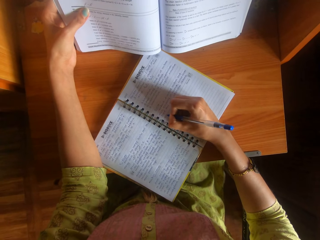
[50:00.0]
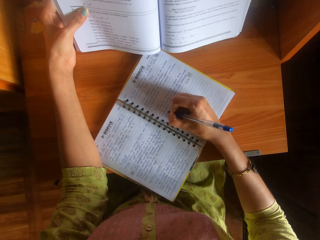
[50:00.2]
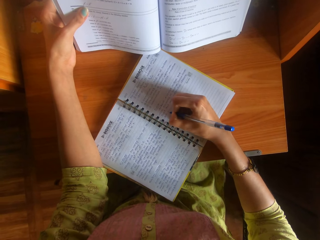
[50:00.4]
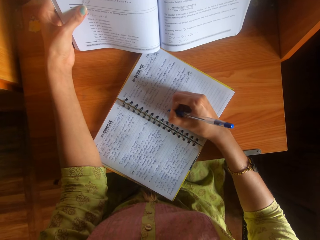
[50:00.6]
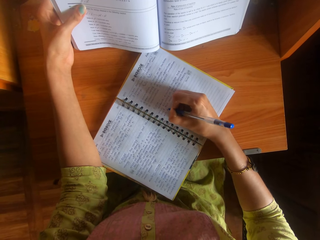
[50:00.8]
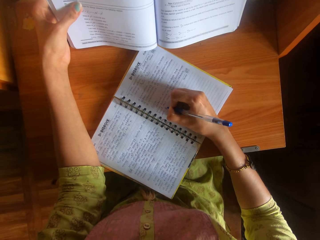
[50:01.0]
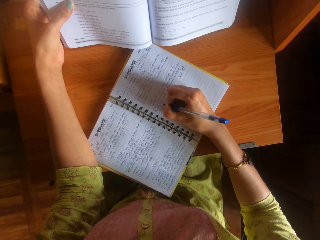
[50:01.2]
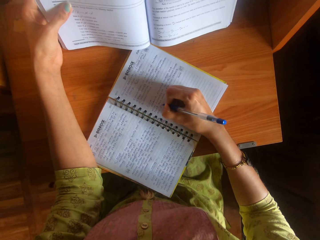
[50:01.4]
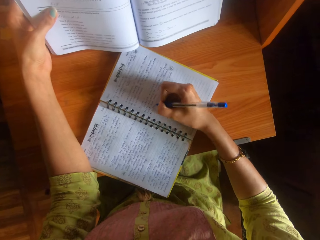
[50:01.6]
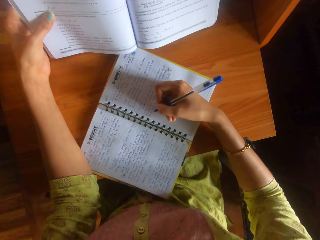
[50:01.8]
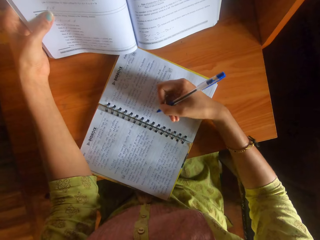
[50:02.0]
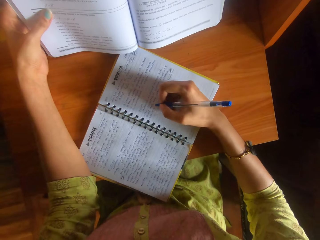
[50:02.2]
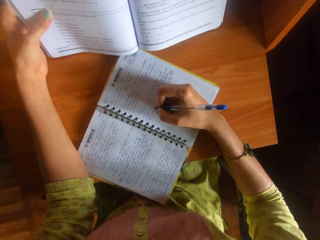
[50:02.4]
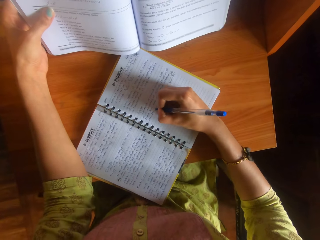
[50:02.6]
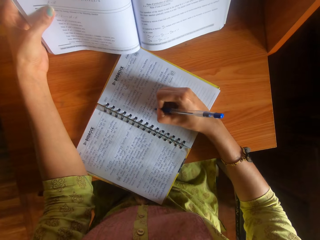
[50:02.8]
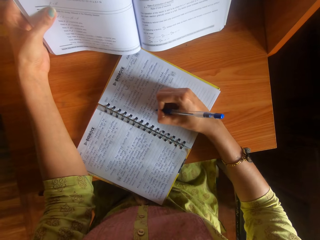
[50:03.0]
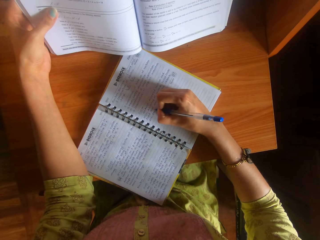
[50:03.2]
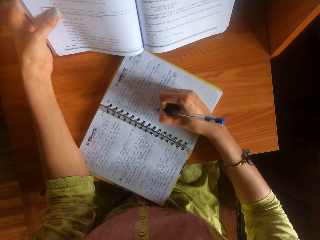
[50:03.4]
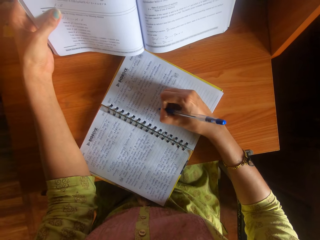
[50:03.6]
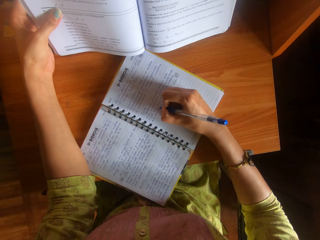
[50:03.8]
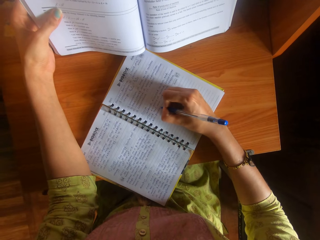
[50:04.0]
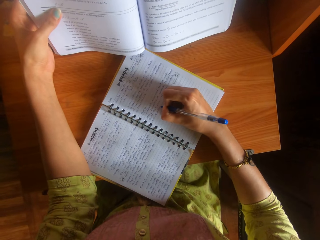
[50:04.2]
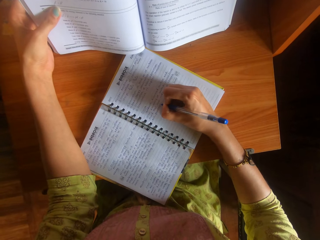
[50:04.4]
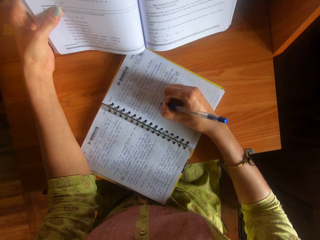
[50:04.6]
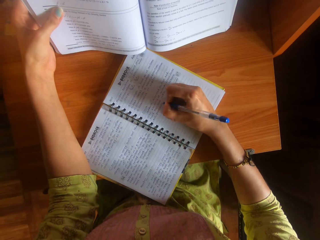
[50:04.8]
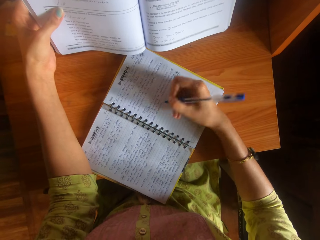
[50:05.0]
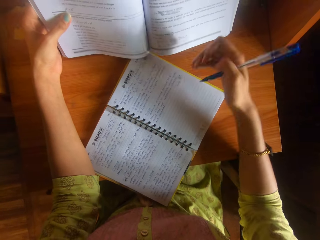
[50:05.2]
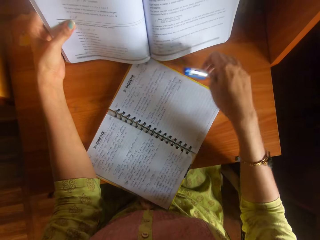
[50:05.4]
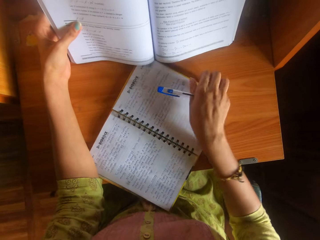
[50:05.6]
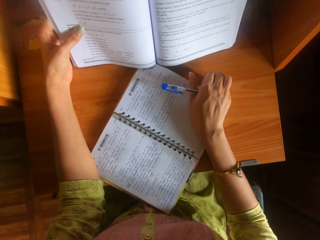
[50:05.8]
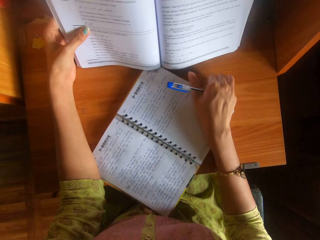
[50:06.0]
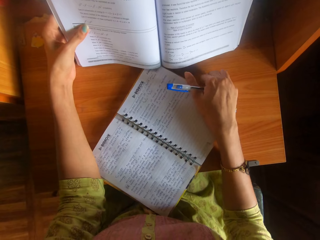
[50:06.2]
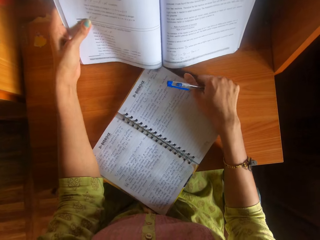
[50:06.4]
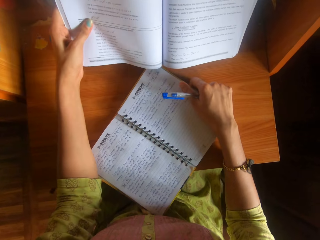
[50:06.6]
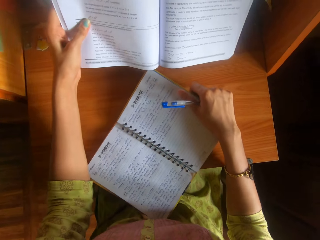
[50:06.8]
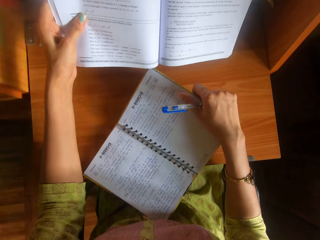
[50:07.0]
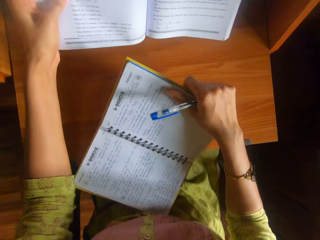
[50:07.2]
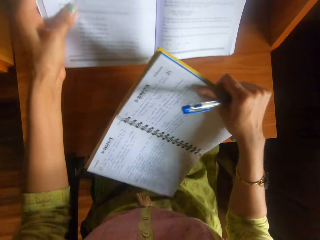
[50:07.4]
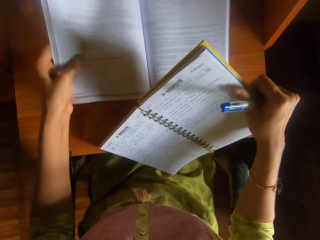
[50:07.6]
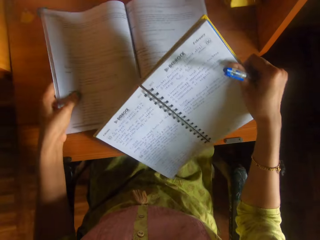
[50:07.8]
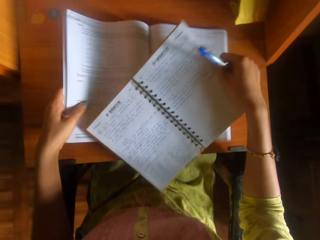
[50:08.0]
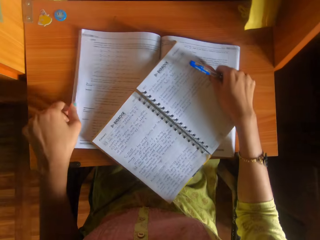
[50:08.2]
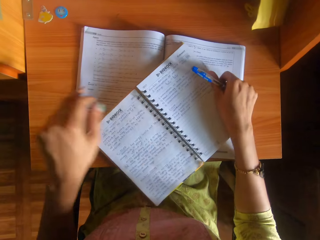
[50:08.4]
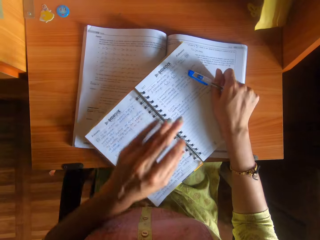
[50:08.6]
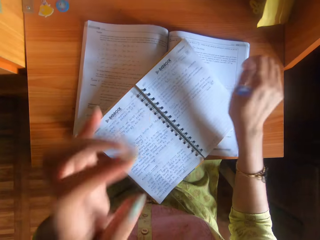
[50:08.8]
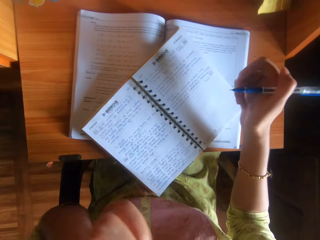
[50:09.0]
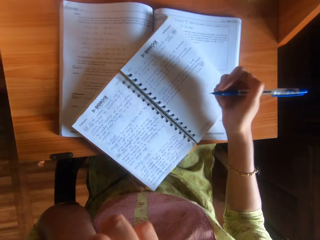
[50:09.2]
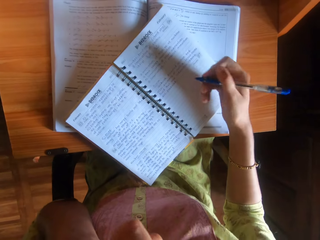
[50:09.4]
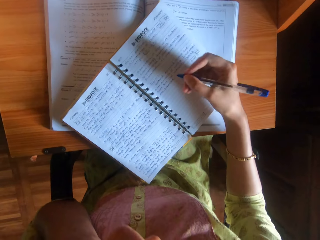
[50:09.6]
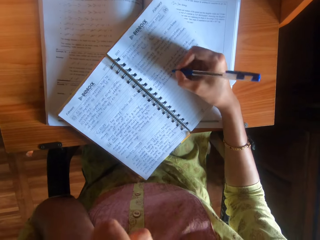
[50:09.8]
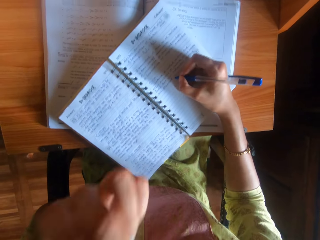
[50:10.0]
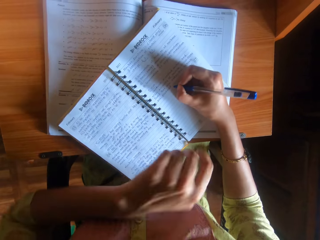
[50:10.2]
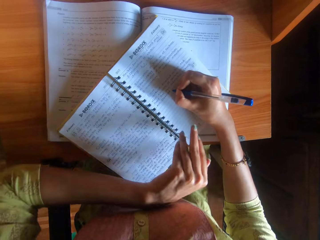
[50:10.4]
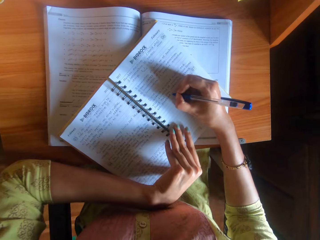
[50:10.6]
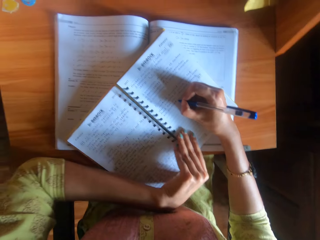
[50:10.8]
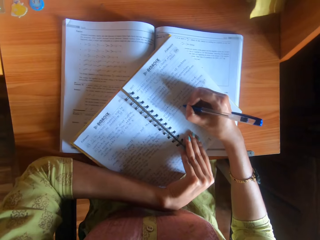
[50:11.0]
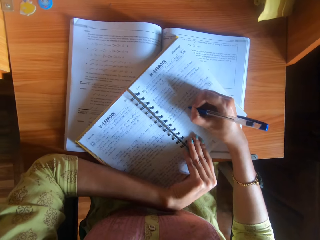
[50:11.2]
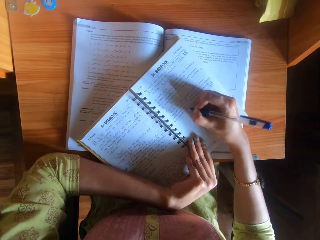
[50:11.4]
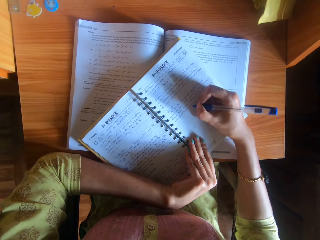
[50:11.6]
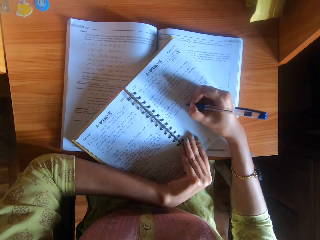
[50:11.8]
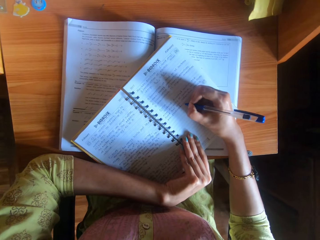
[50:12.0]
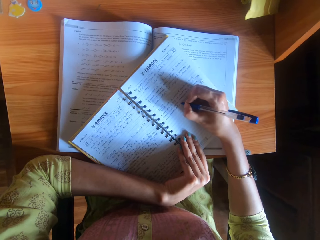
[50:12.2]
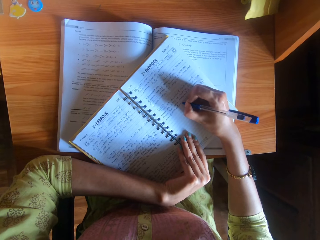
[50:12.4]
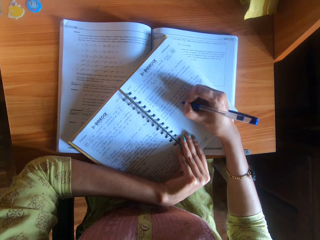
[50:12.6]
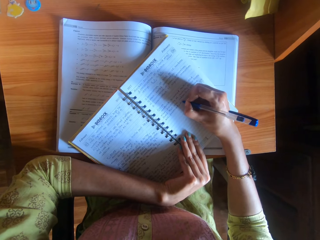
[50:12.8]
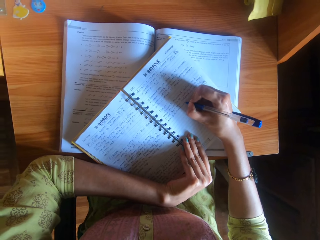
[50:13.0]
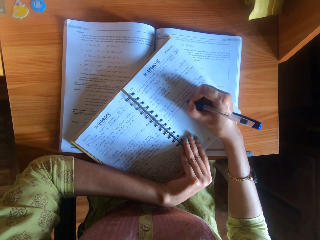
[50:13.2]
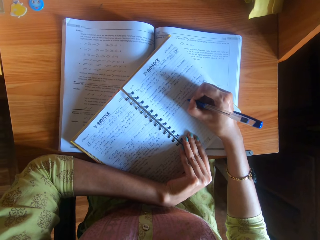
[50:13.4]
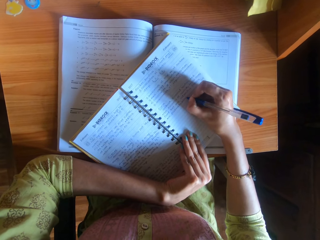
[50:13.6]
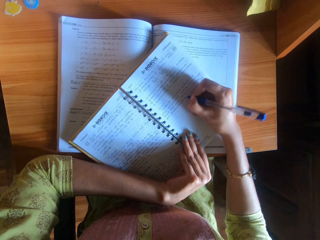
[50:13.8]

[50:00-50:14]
The camera wearer moves the hand on the book. She writes the book. She holds the book with her right hand. She picks the book from the desk with her right hand. She picks the book from the desk with her left hand. She drops the book on the desk with her left hand. She adjusts the book on the table. She drops the book in her right hand on the book on the desk. She moves the left hand to the mouth. She holds the book with her left hand. She writes on the book with the pen in her right hand.

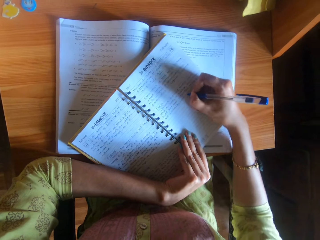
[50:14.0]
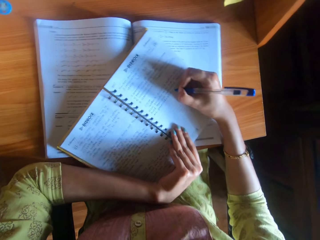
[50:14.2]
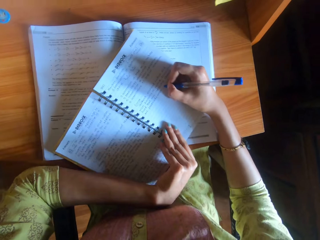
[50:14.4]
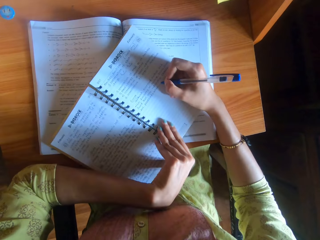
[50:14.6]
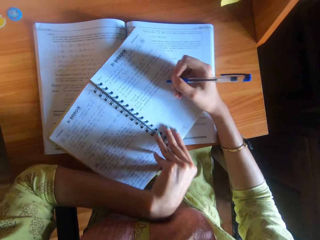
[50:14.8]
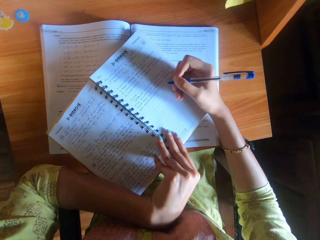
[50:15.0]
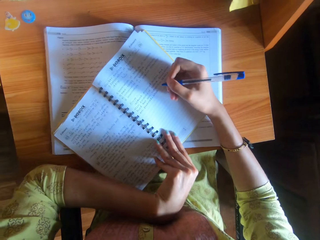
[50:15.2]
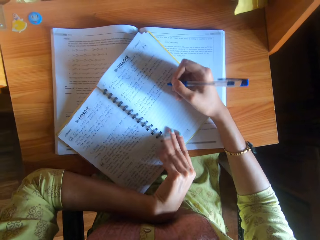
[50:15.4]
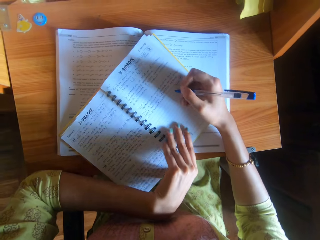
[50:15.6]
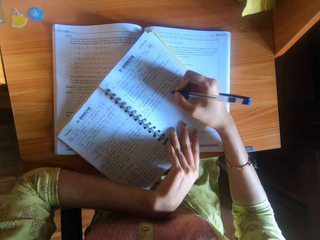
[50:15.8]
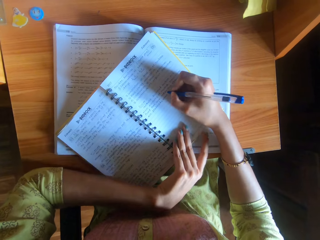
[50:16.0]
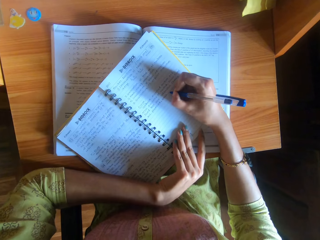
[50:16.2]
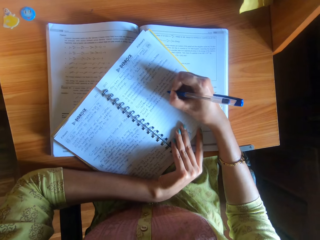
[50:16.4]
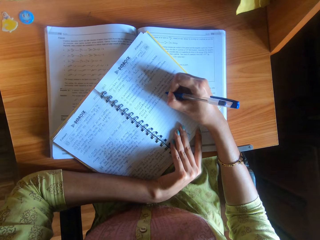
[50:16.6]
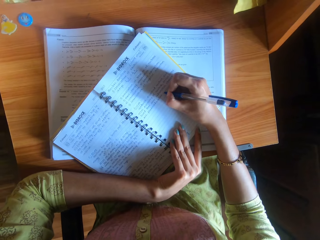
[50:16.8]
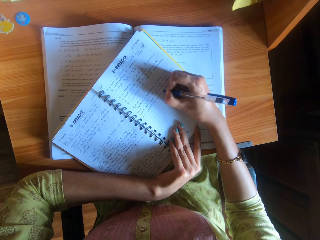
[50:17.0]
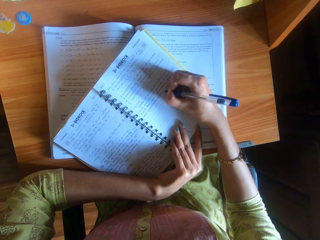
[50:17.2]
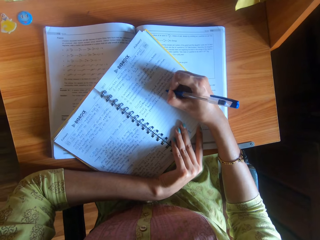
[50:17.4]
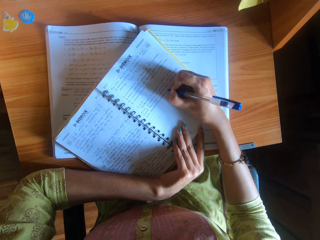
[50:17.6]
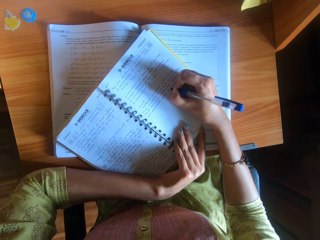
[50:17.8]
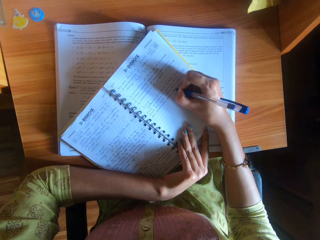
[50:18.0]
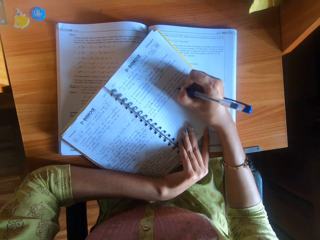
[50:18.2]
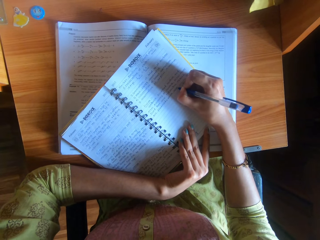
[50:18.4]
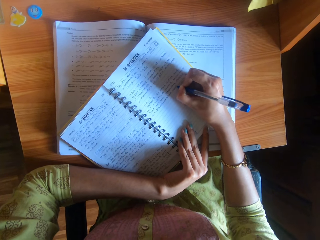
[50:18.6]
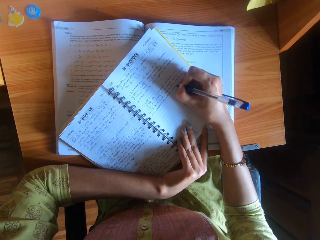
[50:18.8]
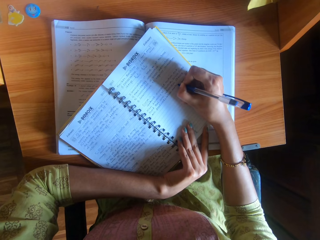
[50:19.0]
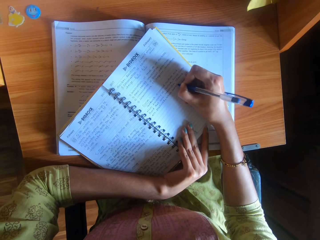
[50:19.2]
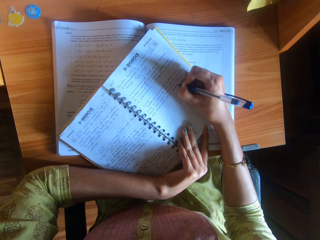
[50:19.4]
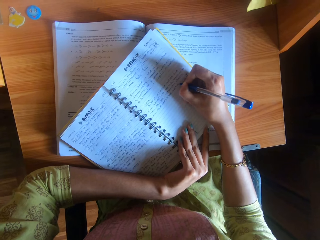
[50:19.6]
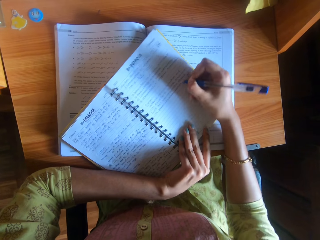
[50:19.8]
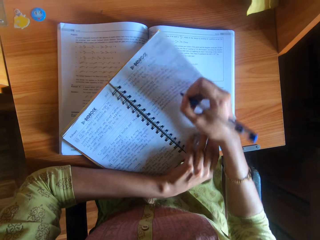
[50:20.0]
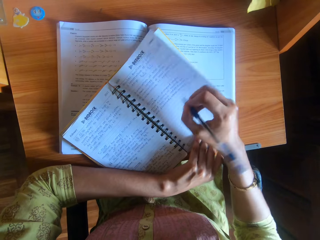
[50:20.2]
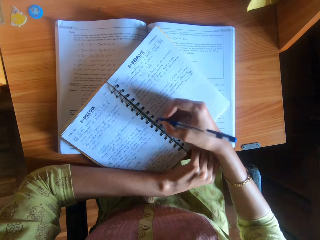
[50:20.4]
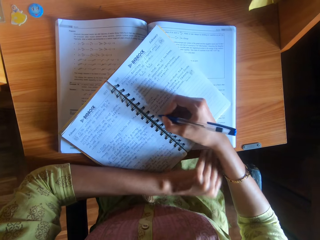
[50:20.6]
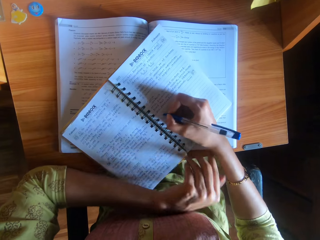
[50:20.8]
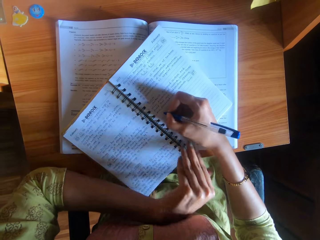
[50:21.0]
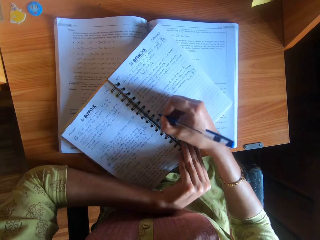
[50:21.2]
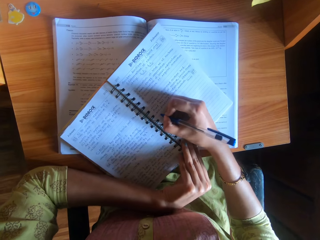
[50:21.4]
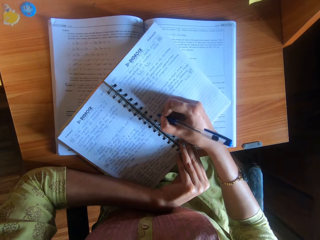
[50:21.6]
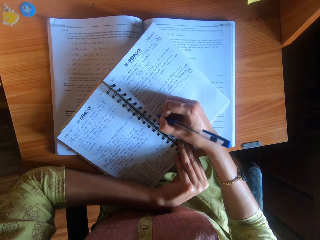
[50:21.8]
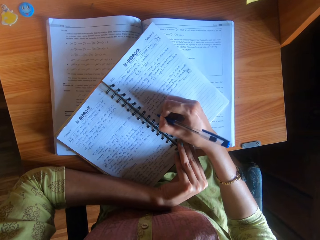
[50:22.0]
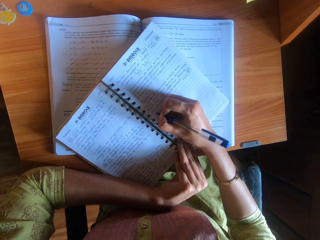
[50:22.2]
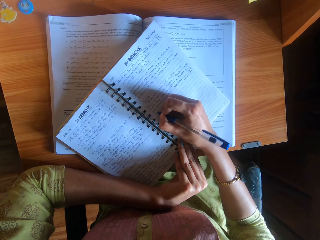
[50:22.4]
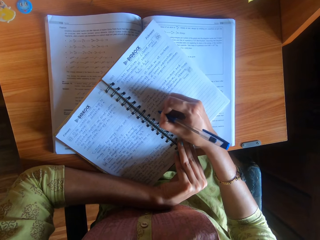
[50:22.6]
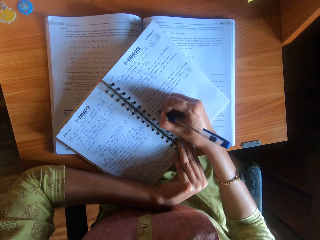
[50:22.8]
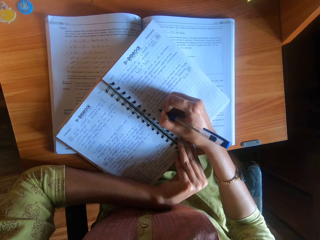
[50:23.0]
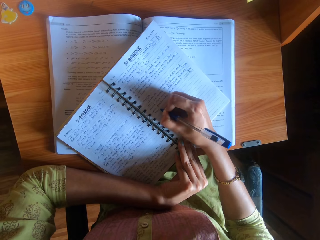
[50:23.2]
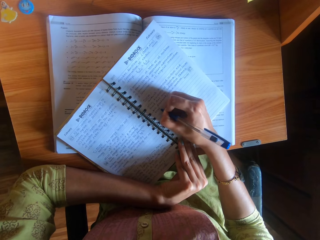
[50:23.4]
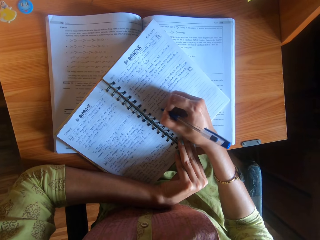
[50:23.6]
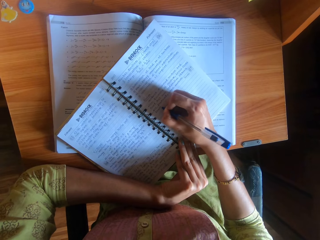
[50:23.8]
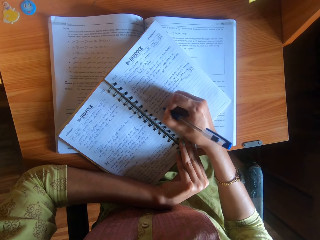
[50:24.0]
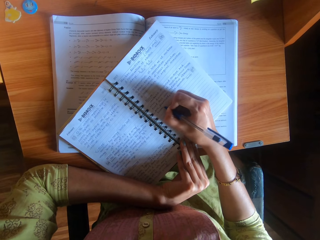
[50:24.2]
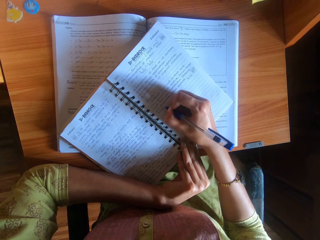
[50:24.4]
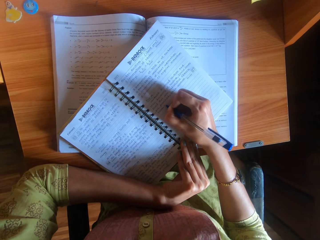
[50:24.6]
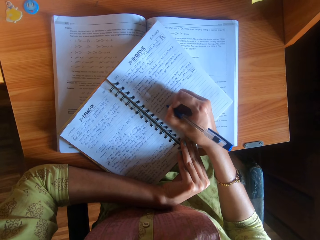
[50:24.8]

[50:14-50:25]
The camera wearer adjusts the book with her left hand. She writes on the book with the pen in her right hand. She moves the hand on the book. She holds the book with her left hand. She writes on the book with the pen in her right hand.
